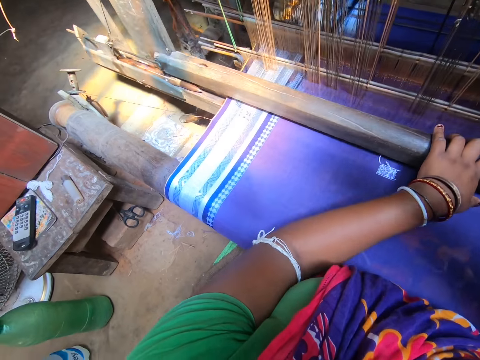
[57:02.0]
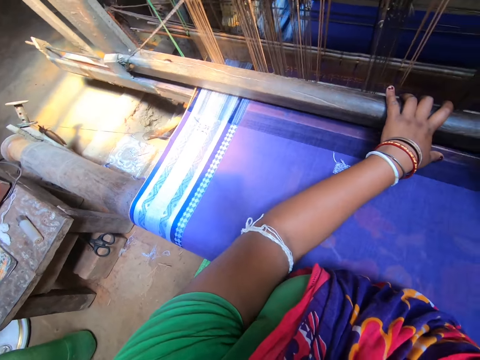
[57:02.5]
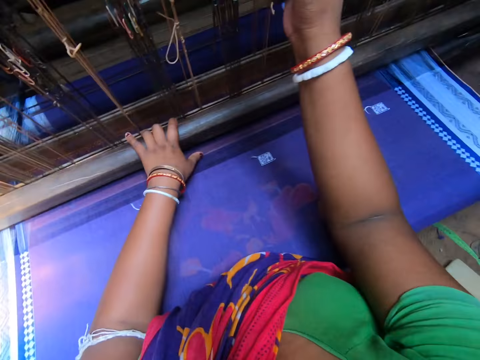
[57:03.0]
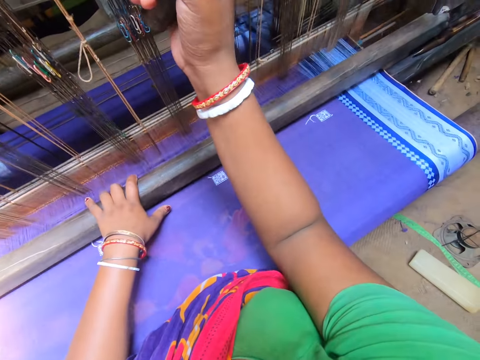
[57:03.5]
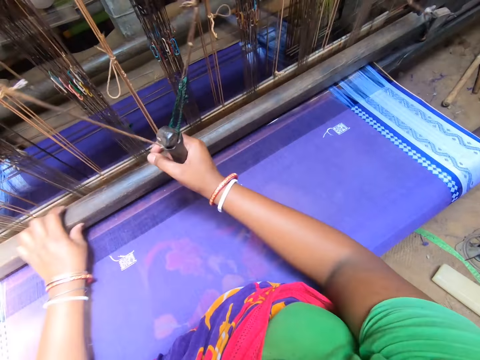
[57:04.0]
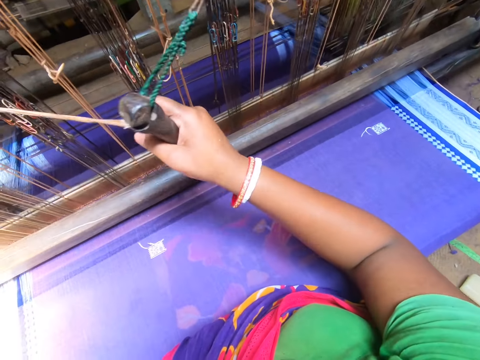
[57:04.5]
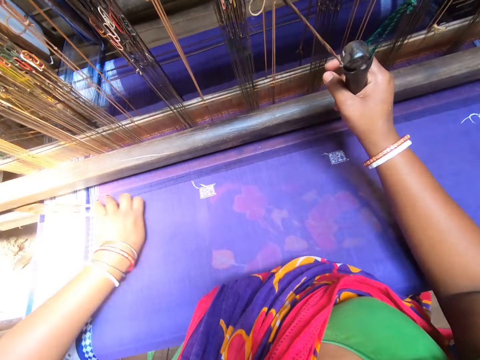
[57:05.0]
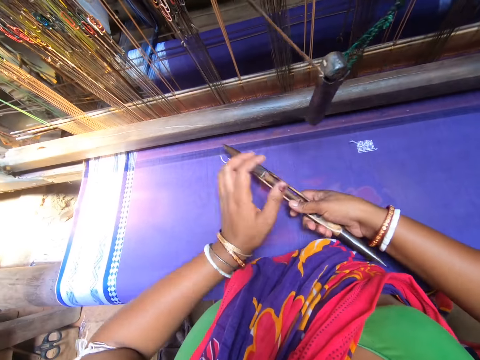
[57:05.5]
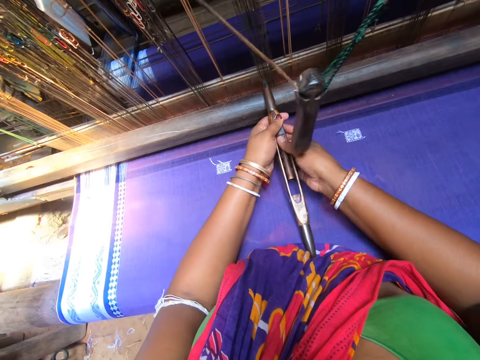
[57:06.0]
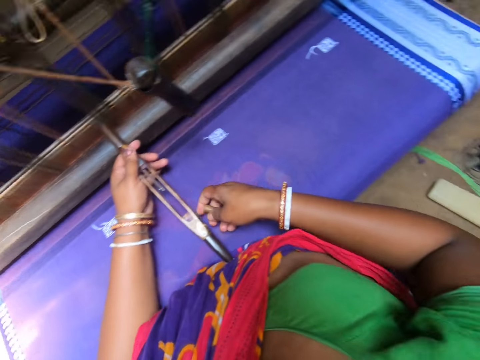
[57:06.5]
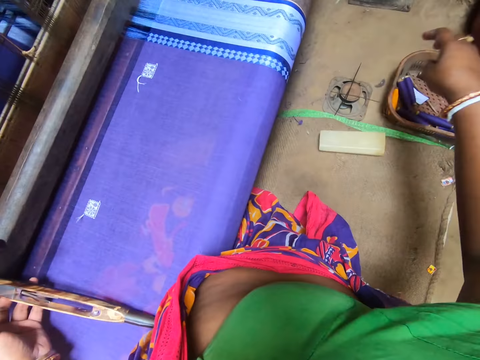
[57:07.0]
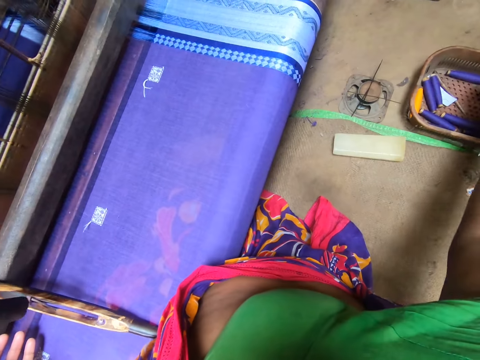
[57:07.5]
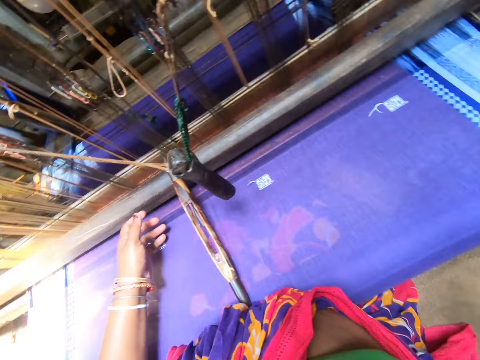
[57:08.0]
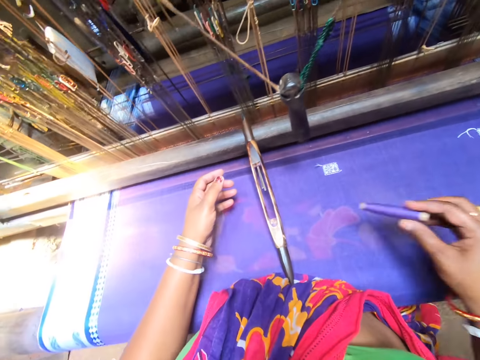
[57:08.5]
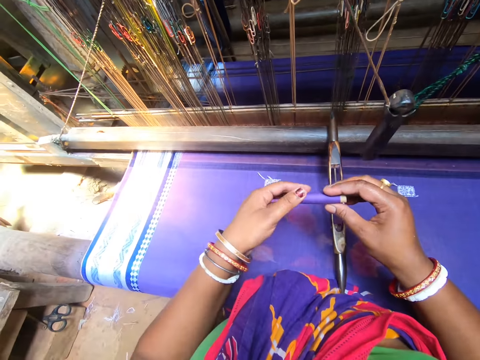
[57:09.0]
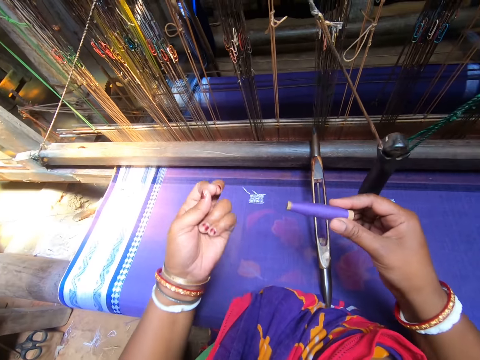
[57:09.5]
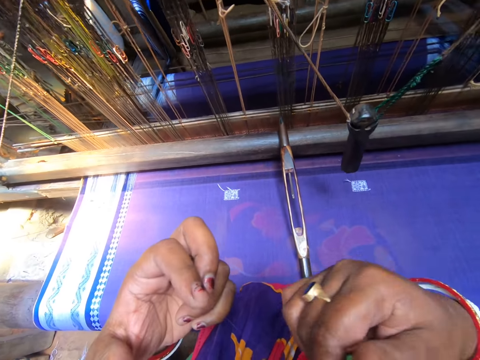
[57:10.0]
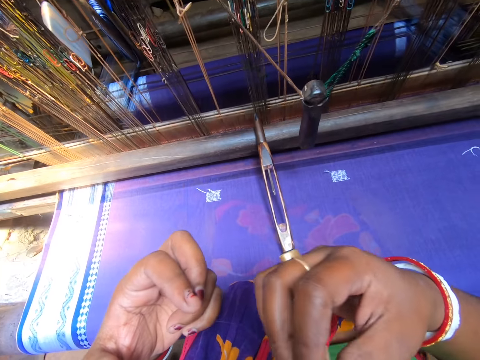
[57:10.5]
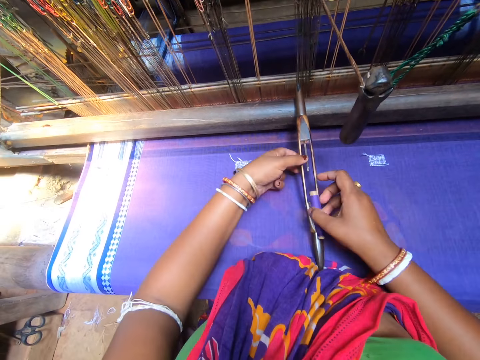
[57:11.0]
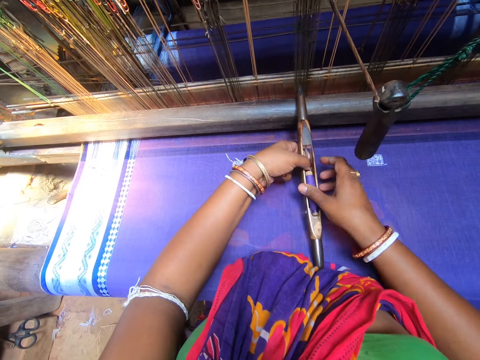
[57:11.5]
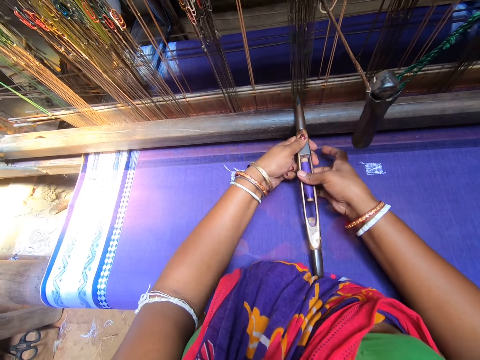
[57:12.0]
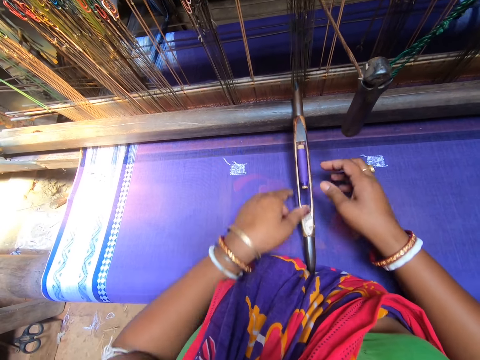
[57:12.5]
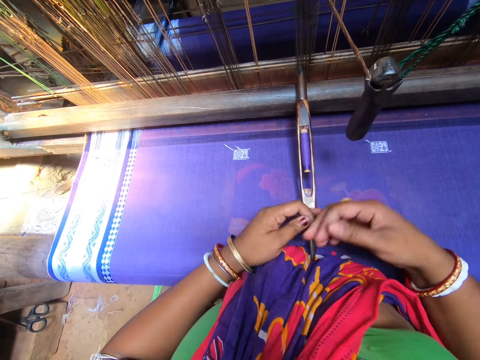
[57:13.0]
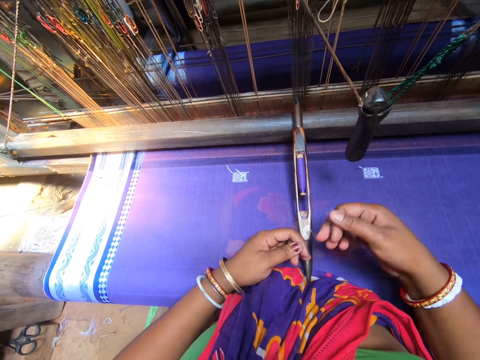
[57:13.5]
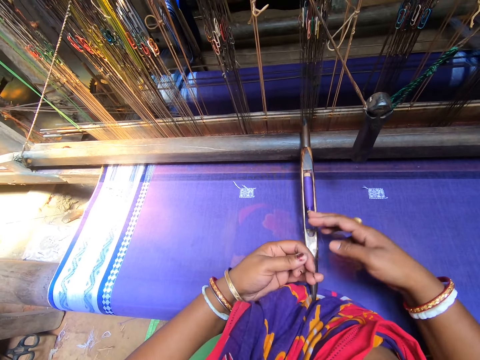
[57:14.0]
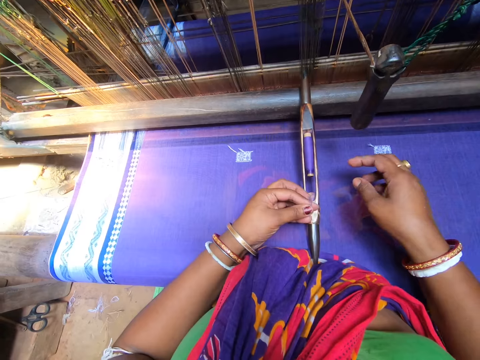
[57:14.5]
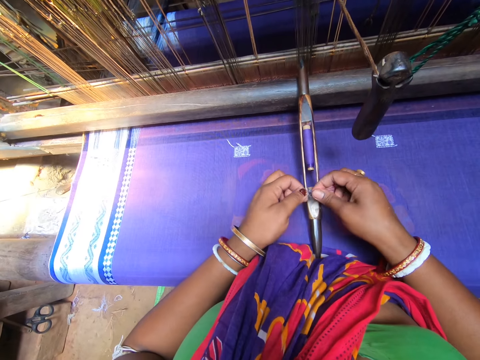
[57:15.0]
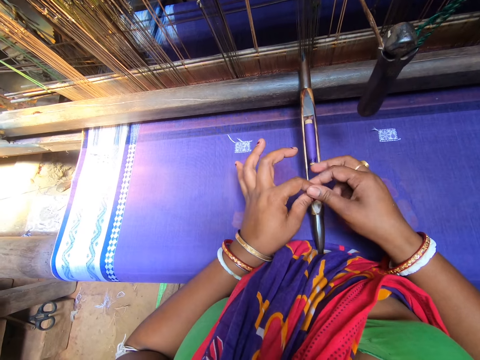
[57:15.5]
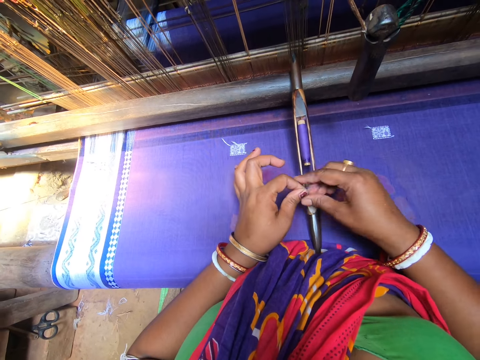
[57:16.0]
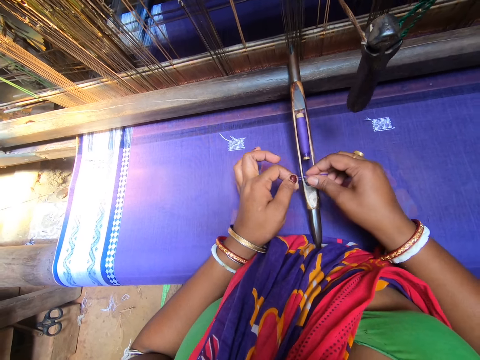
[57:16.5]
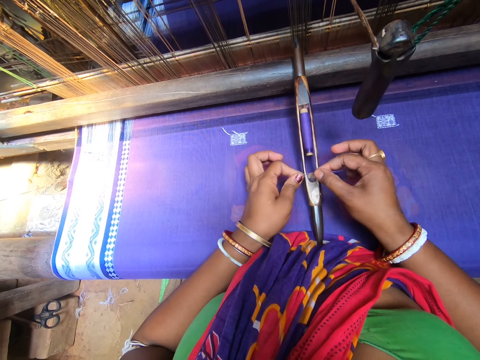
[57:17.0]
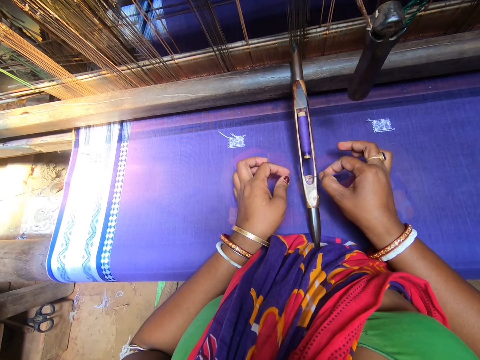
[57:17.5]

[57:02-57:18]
The camera wearer moves the crochet with the thread. She picks up the loom shuttle with her right hand. She holds the loom shuttle in both hands. She removes wool or thread in the loom shuttle with her right hand. She drops the wool in a basket with her right hand. She holds the thread. She unfolds the thread. She replaces the loom shuttle with a new wool in her right hand. She puts the thread on the crochet. She moves the thread. She folds the thread on the hand. She holds the thread.

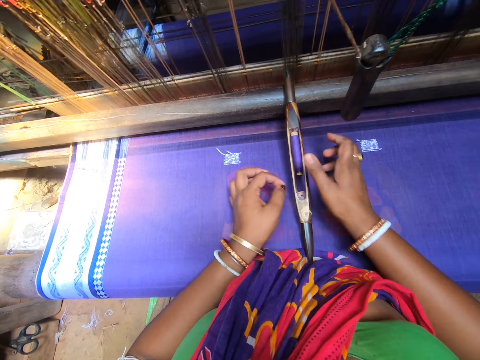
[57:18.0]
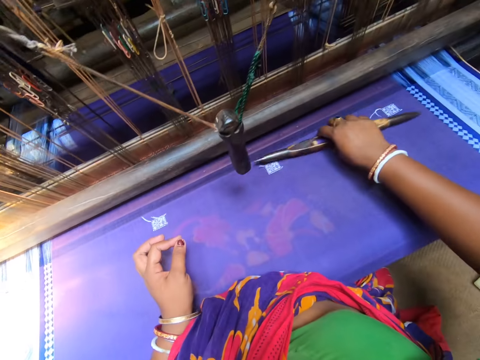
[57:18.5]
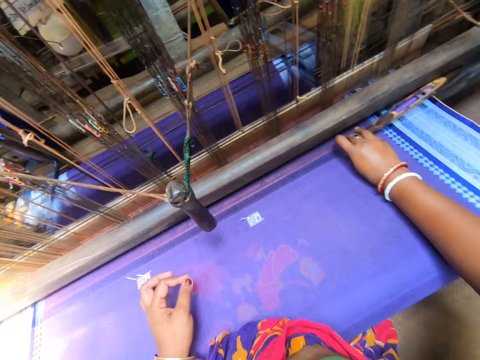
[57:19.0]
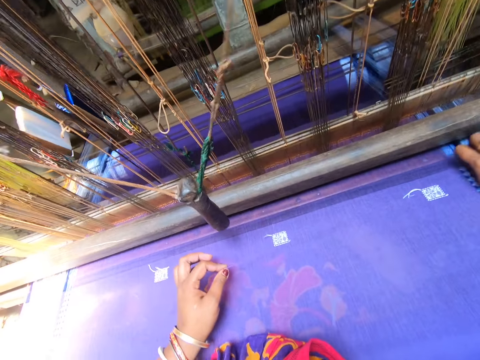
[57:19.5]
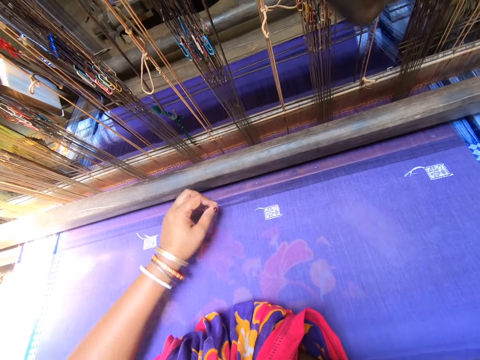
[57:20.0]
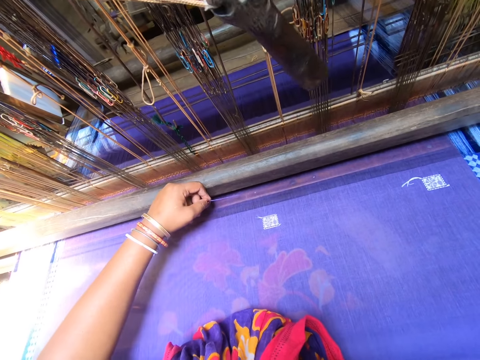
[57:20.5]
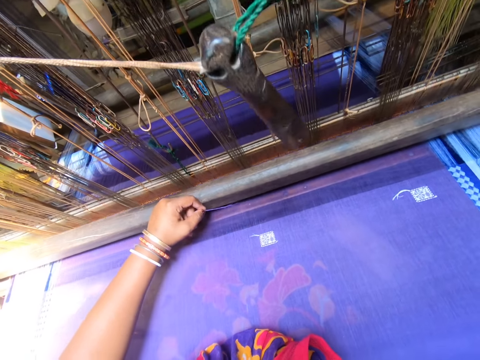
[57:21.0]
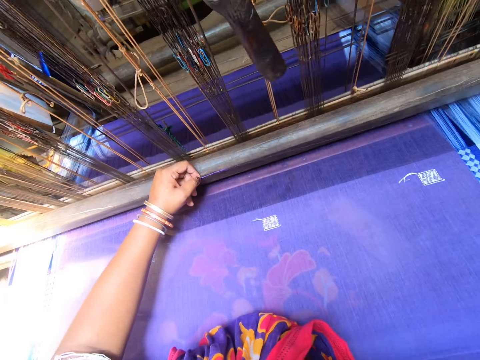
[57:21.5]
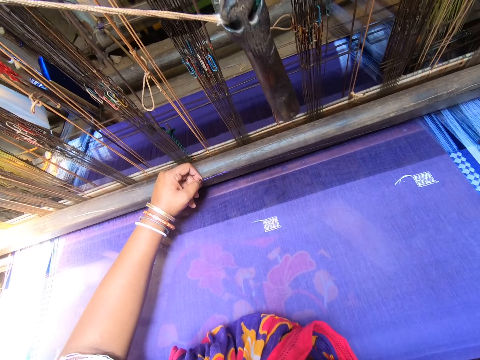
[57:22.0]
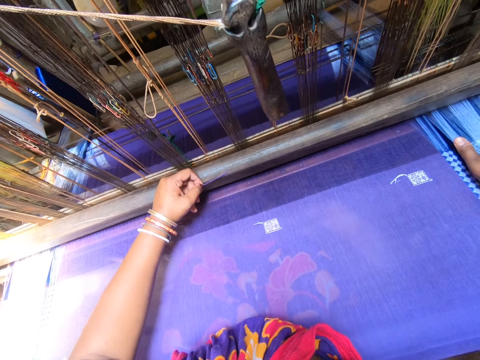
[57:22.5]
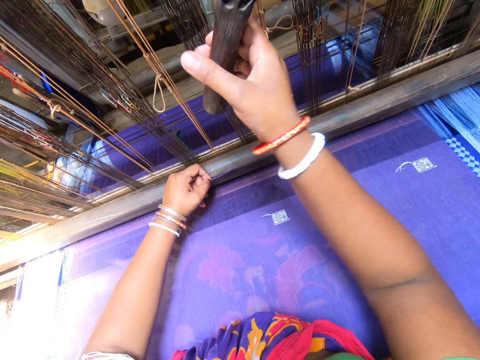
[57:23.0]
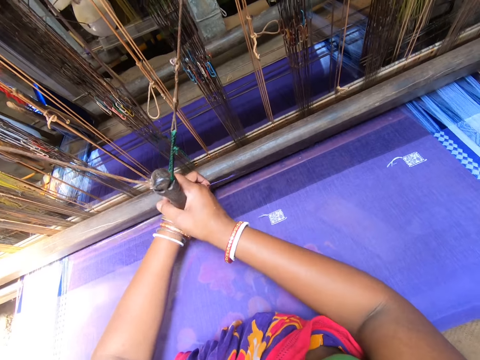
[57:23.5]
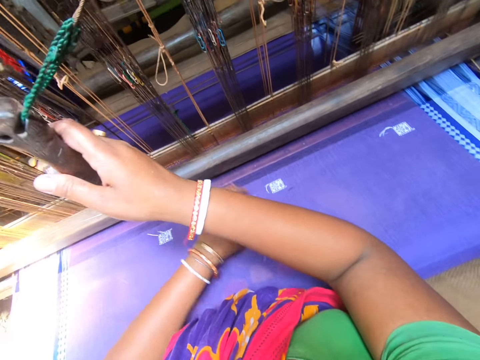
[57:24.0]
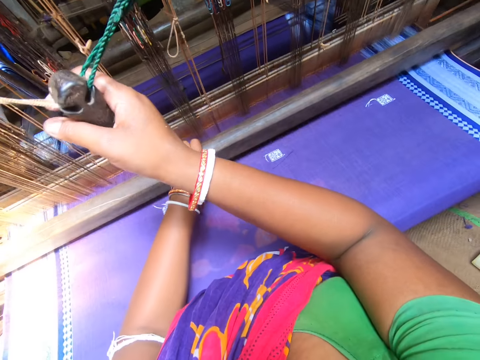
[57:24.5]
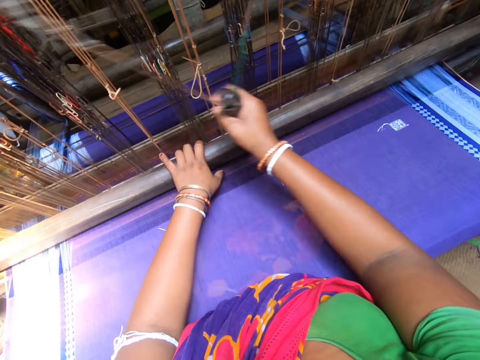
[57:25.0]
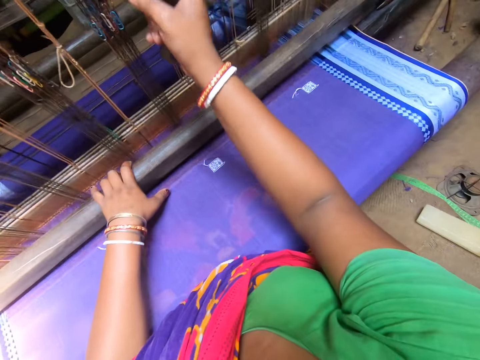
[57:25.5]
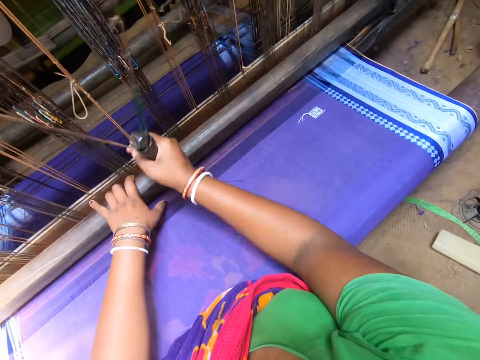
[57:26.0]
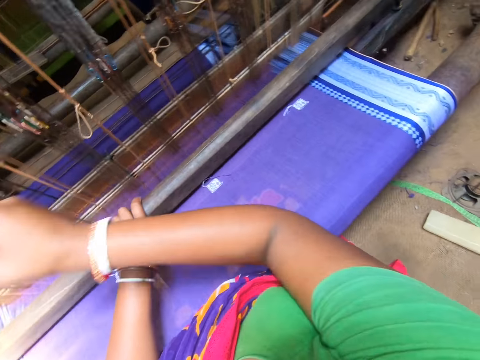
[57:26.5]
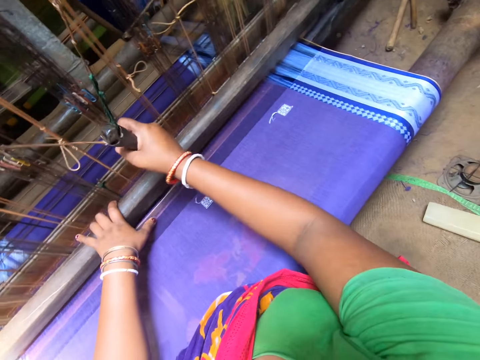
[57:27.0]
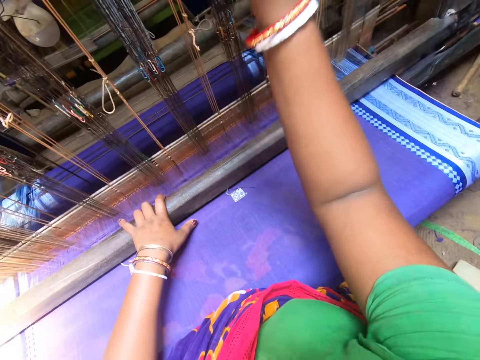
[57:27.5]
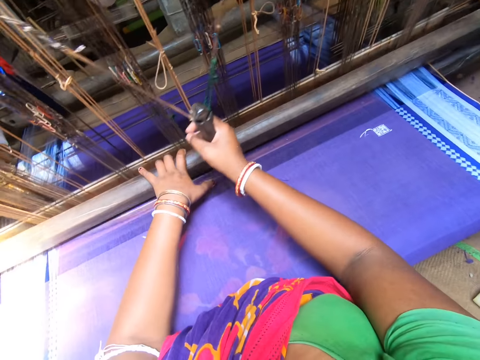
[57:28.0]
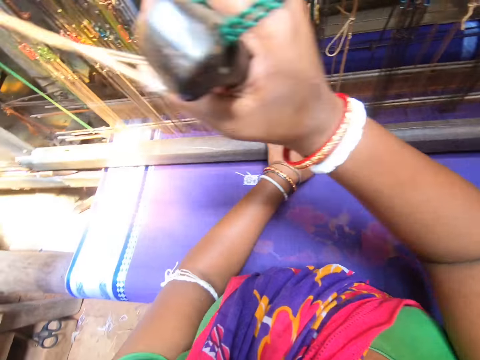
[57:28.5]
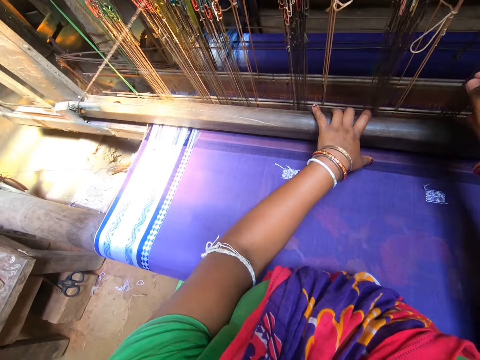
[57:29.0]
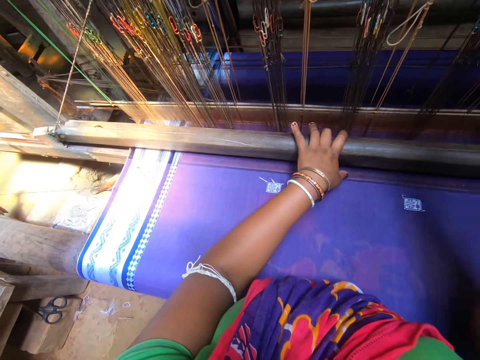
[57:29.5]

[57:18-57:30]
The camera wearer inserts the thread on the crochet. She returns the loom shuttle with her right hand. She holds the thread. She operates the handloom with both hands. She pulls the rope. She moves the metal. She moves the hand on the fabric.
